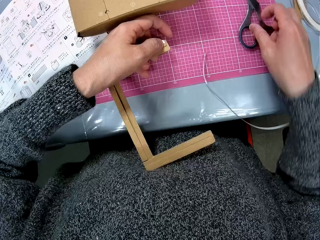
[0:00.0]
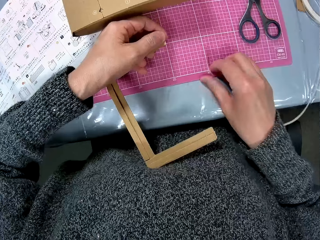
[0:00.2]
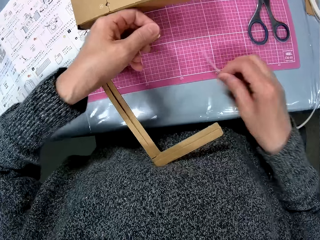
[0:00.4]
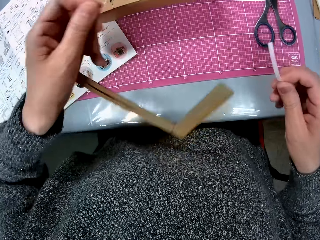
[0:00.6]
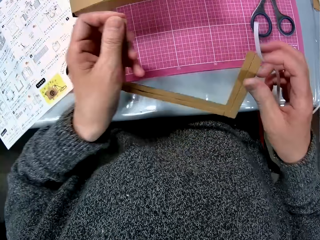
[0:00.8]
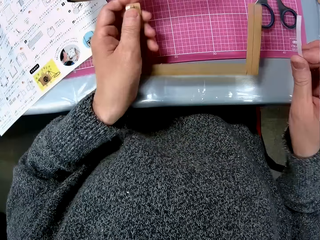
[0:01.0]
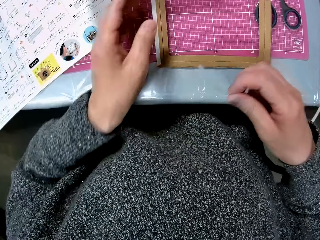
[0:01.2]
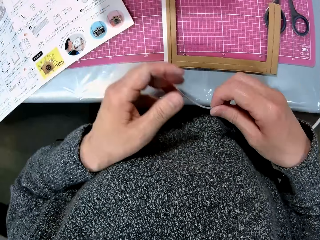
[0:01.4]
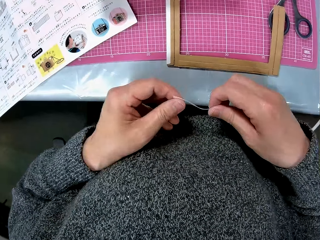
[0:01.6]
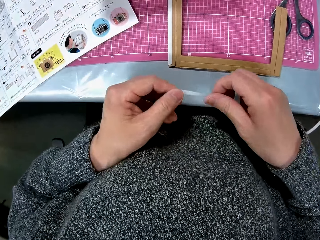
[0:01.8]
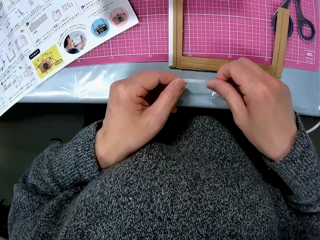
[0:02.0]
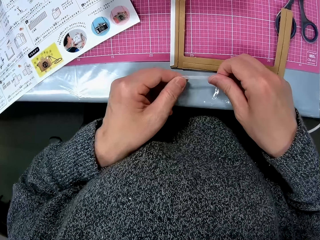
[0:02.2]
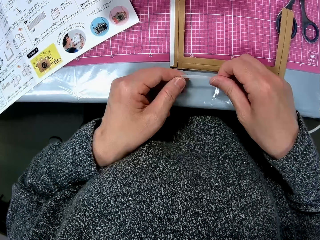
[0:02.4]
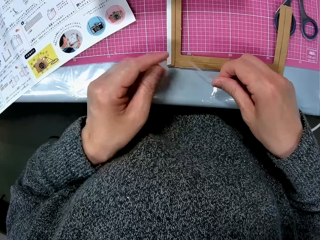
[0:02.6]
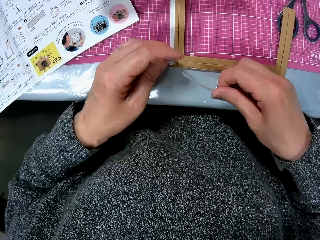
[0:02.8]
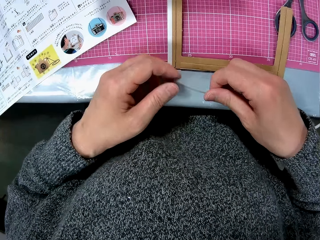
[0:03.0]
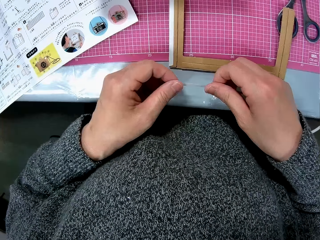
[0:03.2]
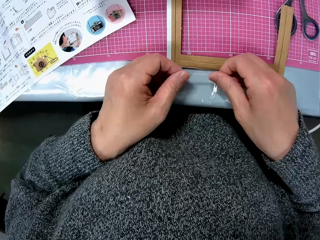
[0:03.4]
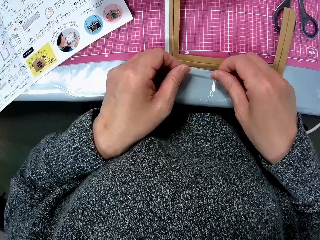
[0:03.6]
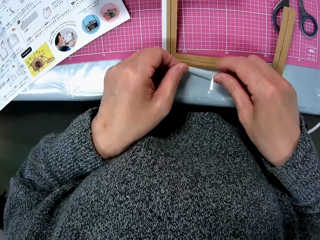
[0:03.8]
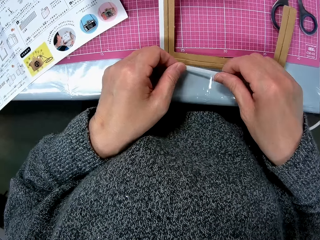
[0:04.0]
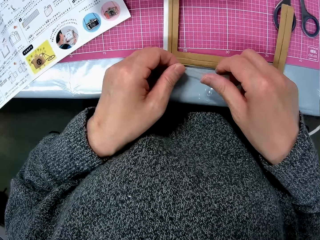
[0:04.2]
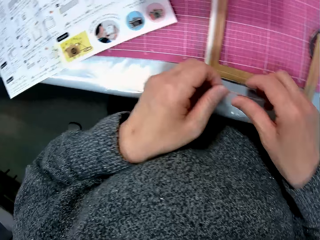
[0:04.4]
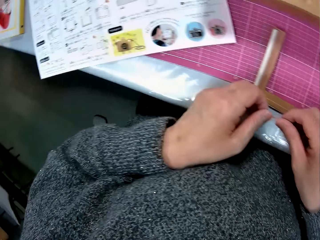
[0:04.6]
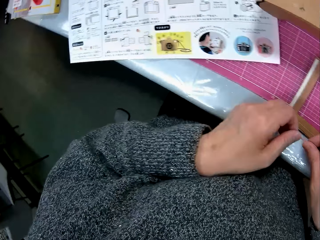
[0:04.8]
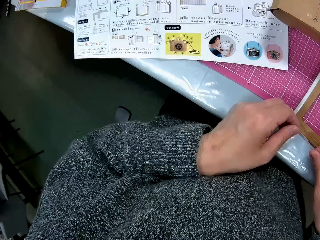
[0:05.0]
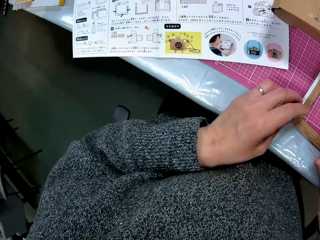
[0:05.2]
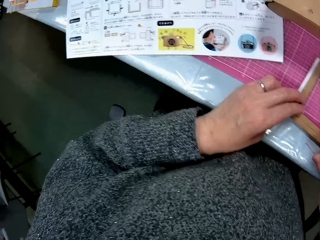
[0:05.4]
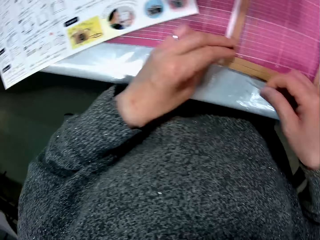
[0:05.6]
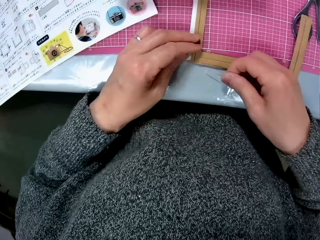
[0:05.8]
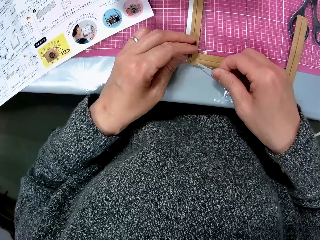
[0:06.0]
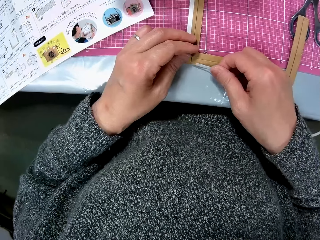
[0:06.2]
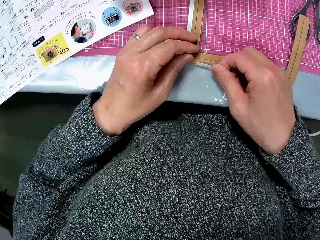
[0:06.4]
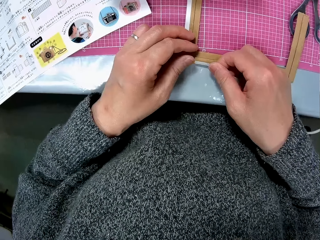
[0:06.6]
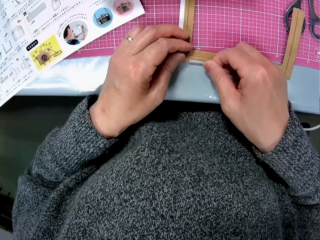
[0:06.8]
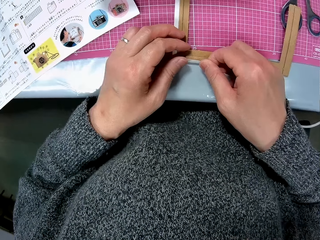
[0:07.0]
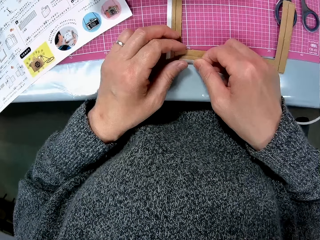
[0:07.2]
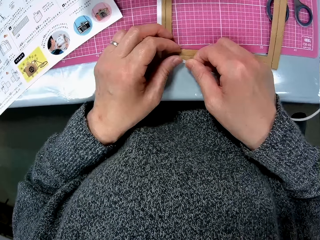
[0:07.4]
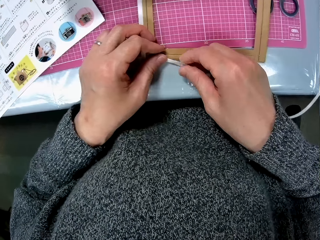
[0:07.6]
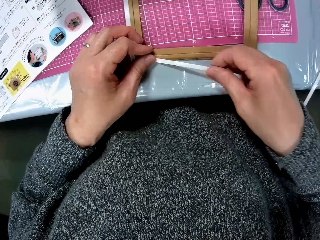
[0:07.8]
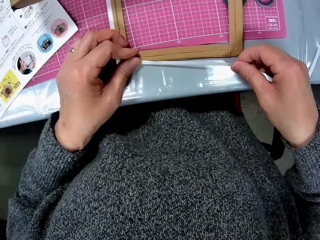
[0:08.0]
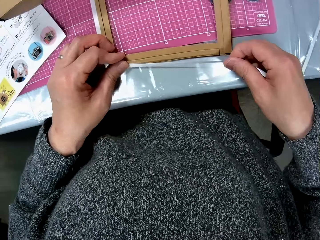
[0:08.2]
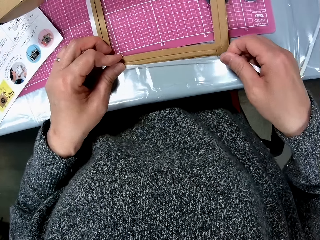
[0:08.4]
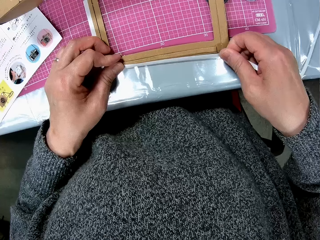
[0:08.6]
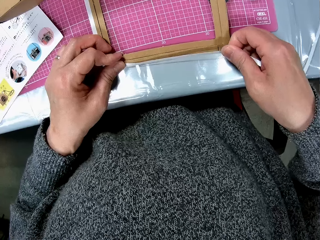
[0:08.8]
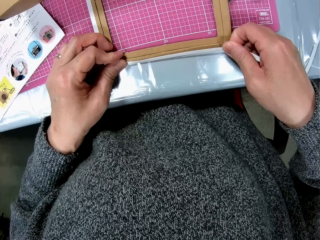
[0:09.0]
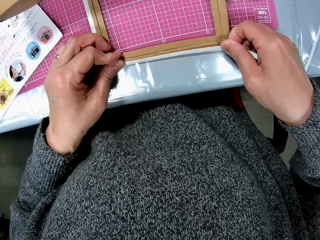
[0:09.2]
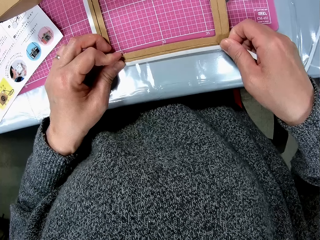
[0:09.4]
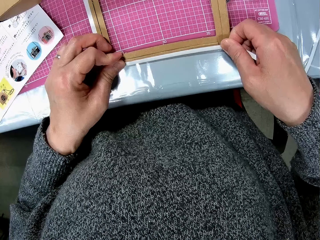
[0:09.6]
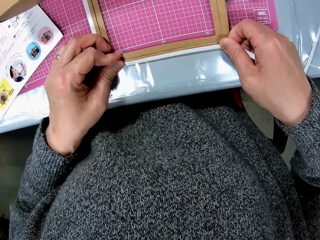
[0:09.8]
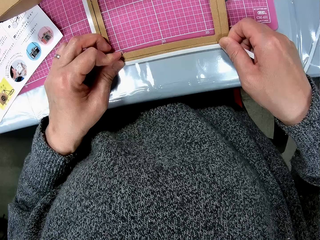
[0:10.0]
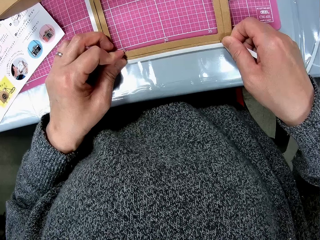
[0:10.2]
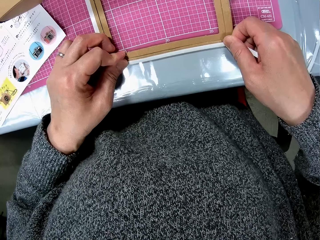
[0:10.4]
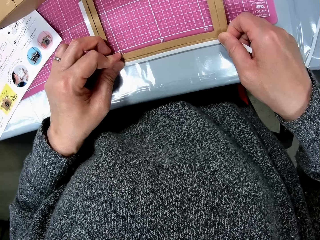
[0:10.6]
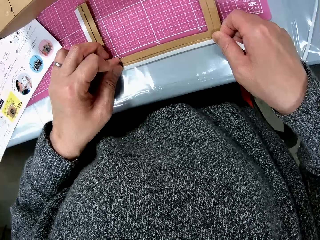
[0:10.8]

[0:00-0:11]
The camera wearer picks up a piece of tape or sticker from a table with her right hand. She touches a piece of carton in her left hand with her right hand, drops the piece of carton in her left hand on the table, and attaches the tape to the carton she dropped on the table with both hands. She looks at the sketch book. She puts the sticker on the piece of paper.

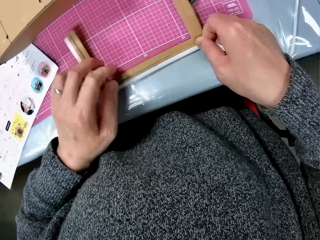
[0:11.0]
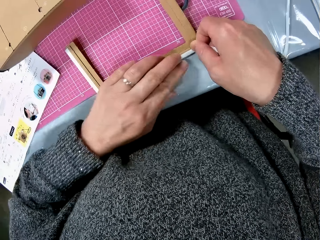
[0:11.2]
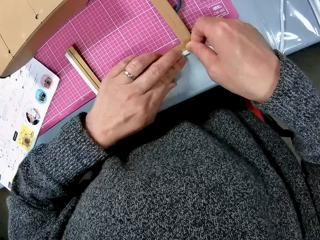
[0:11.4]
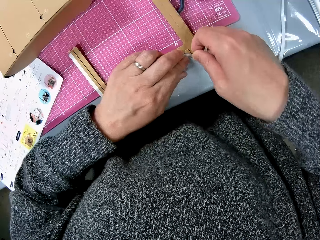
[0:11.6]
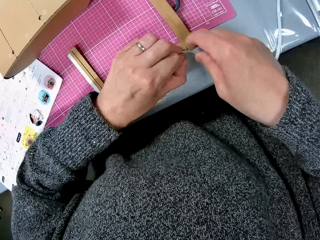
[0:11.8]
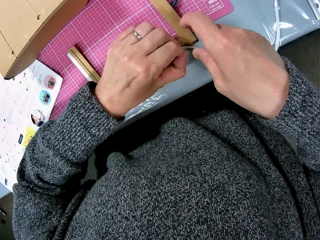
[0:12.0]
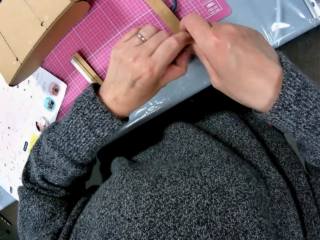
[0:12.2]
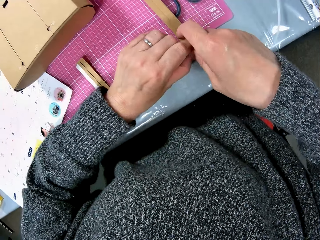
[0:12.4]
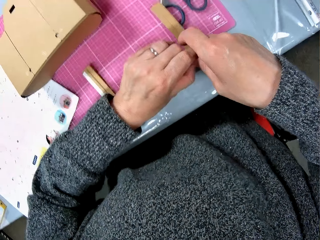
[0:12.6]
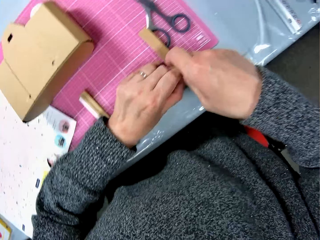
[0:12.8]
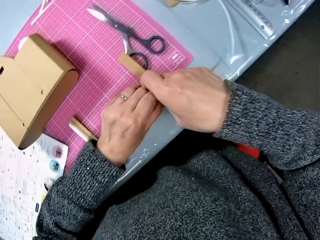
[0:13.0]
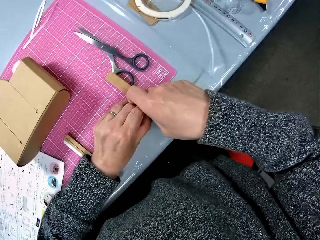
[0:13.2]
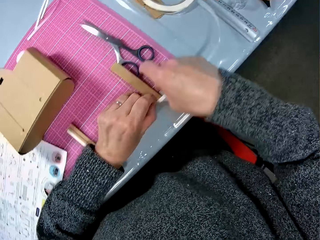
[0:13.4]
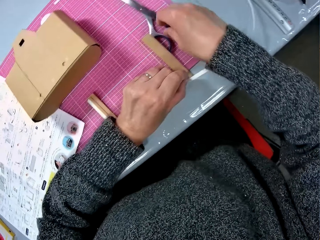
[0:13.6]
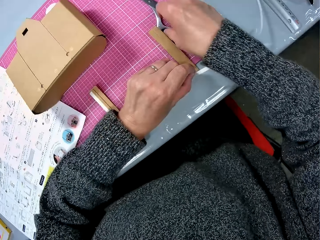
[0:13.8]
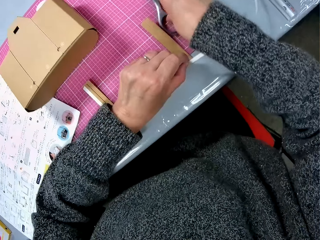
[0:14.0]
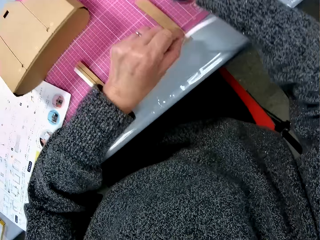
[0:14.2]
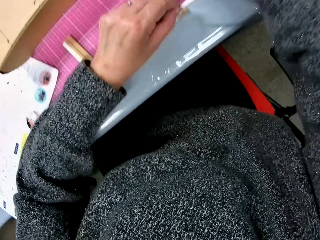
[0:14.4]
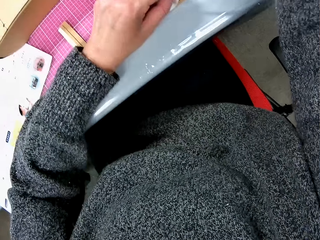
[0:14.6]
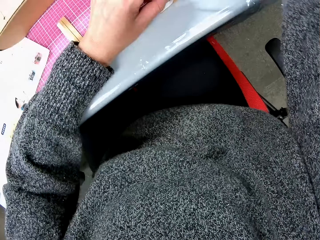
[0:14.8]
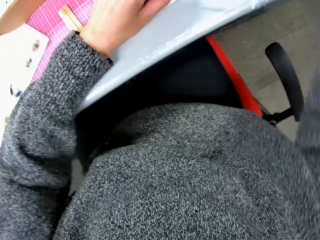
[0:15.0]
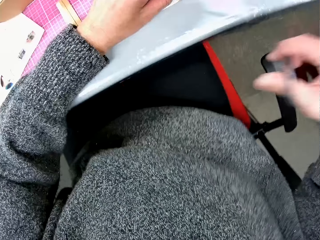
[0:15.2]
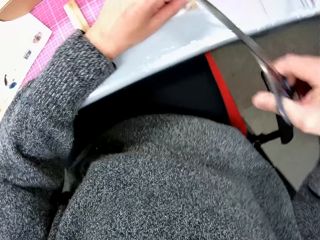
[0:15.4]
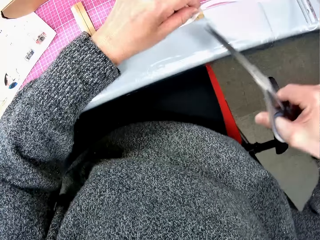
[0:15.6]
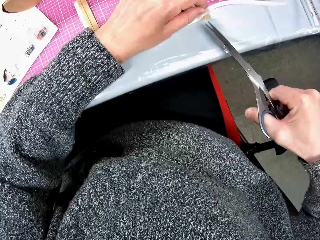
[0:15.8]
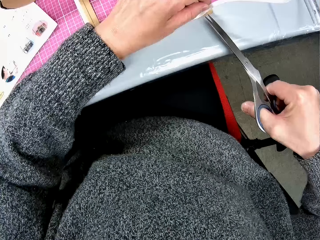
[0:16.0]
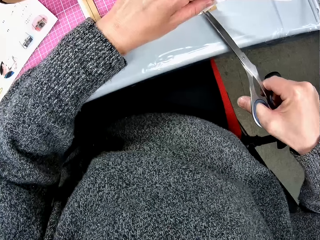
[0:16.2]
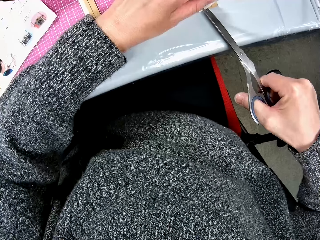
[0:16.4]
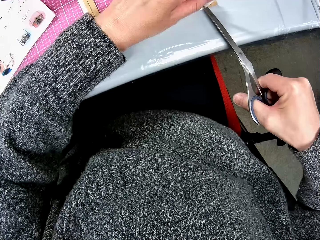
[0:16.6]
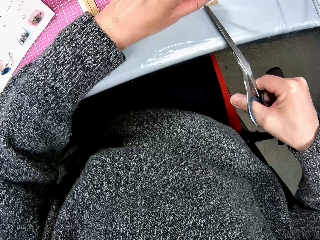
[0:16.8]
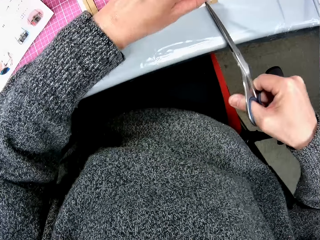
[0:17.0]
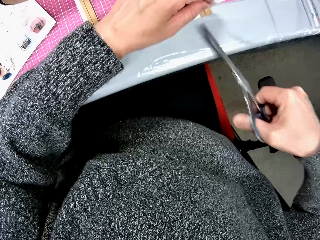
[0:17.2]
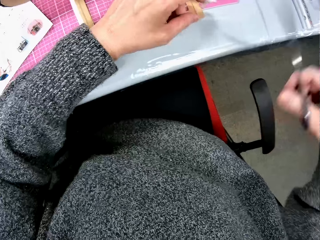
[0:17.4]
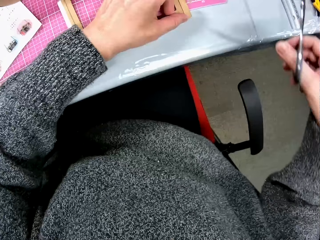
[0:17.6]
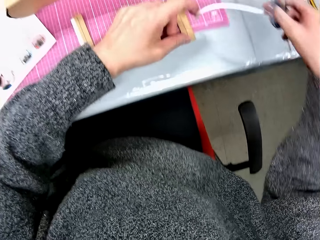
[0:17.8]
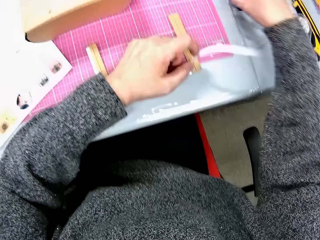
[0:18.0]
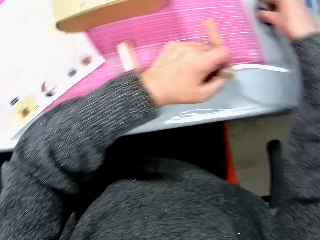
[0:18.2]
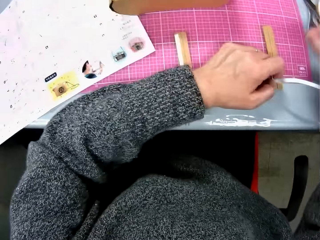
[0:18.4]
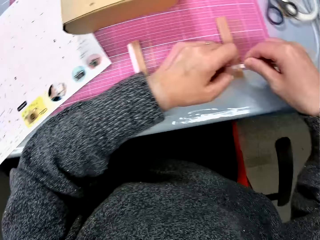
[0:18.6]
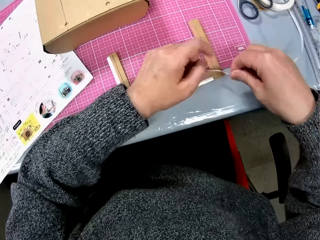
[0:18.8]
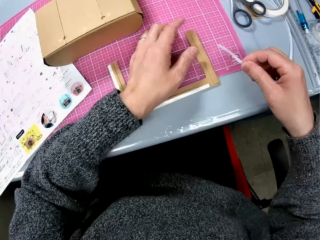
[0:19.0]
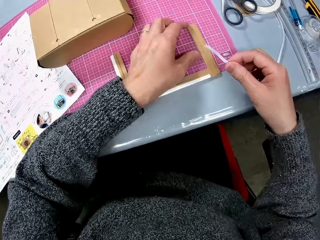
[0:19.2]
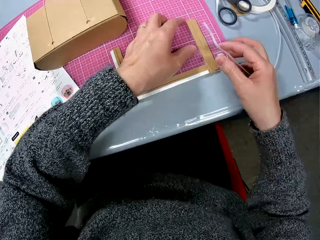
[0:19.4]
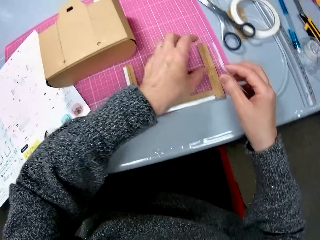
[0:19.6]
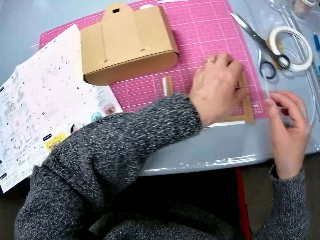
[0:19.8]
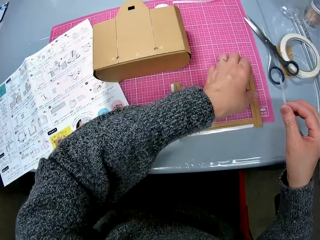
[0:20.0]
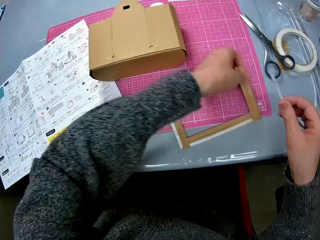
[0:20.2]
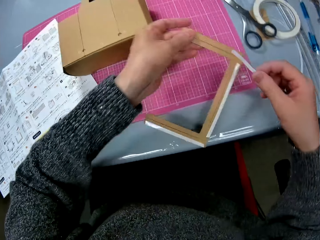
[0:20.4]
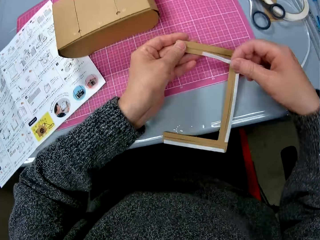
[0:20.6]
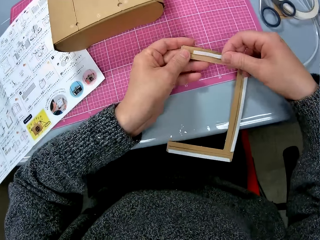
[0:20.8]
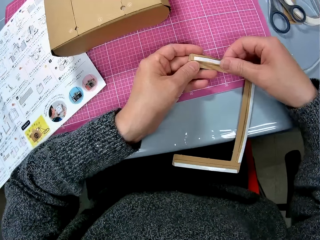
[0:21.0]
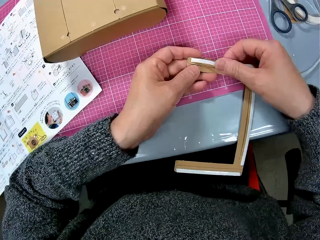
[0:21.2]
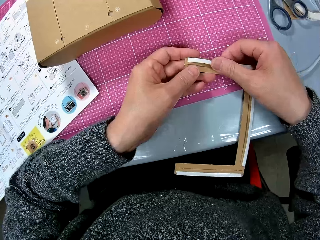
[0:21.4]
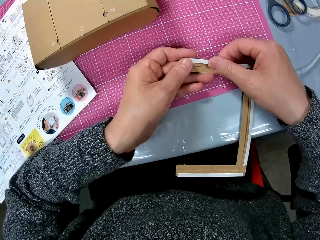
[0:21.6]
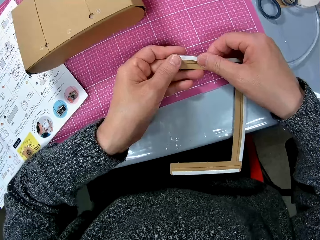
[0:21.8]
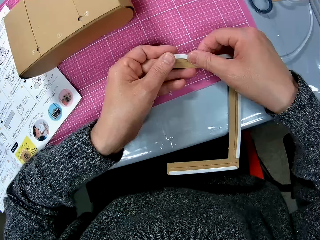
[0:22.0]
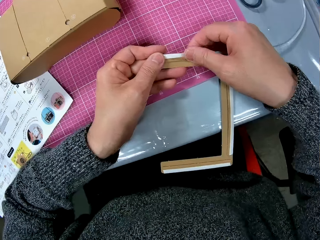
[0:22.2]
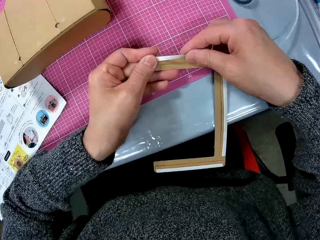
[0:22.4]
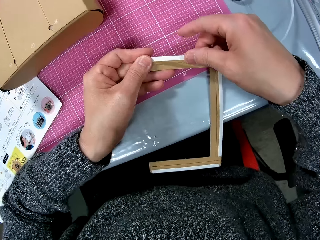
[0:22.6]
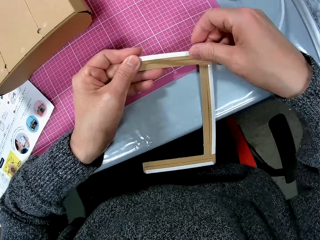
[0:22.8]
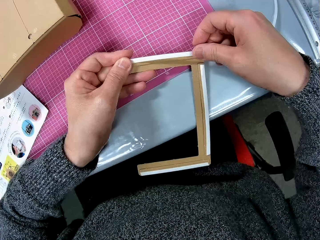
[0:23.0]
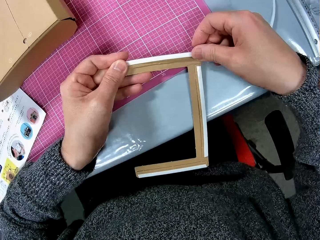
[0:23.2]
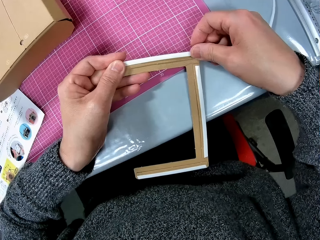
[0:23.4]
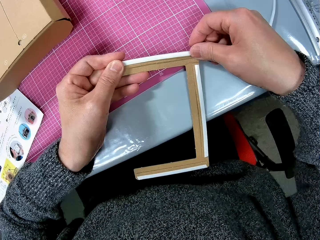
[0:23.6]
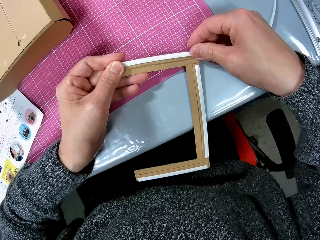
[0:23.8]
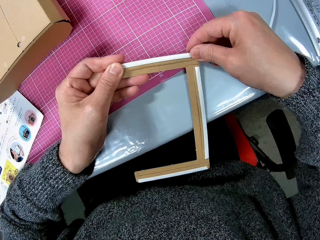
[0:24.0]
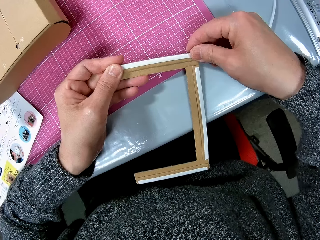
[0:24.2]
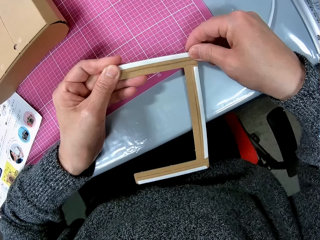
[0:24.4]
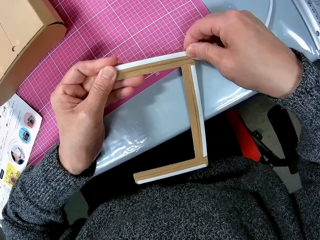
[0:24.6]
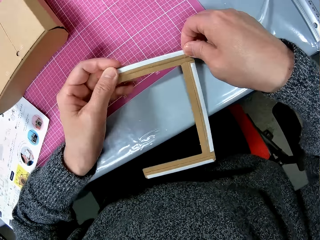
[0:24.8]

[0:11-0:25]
The camera wearer picks a pair of scissors from the table with her right hand. She cuts the tape with the scissors in her right hand. She drops the scissors in her right hand on the table. She attaches the tape to another side of the carton she dropped on the table with both hands.
